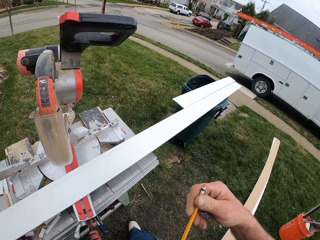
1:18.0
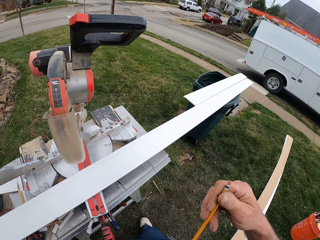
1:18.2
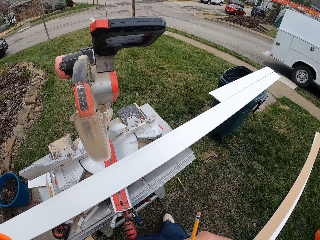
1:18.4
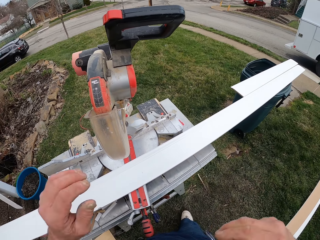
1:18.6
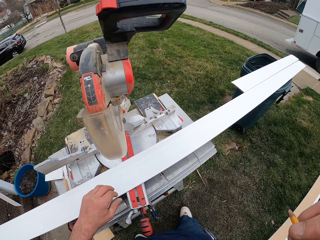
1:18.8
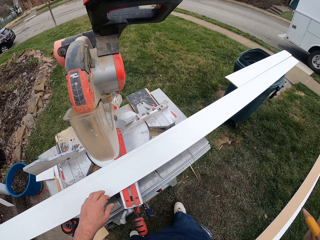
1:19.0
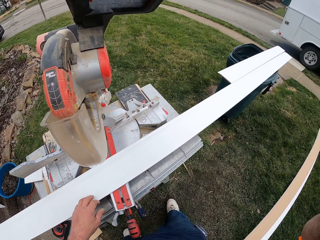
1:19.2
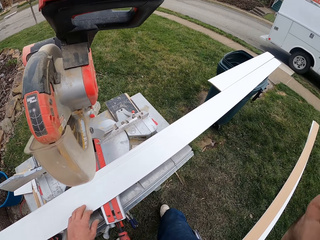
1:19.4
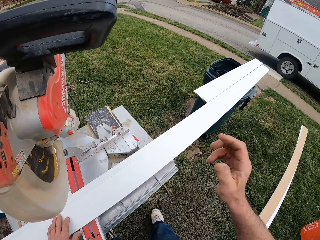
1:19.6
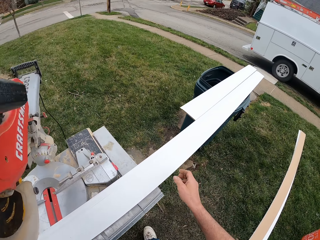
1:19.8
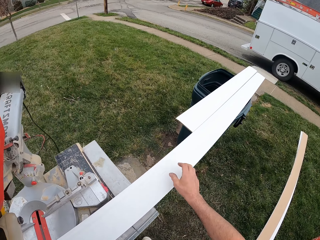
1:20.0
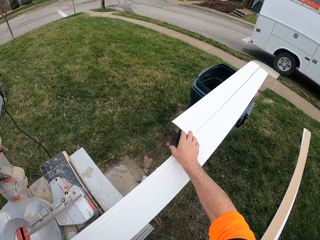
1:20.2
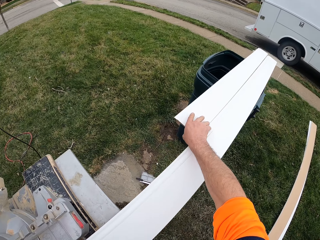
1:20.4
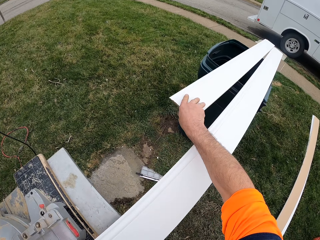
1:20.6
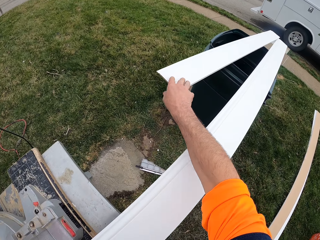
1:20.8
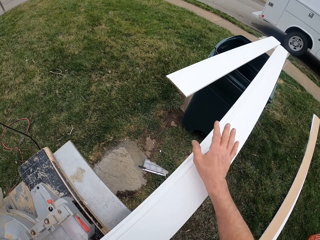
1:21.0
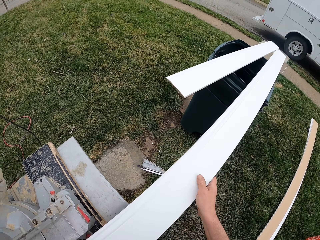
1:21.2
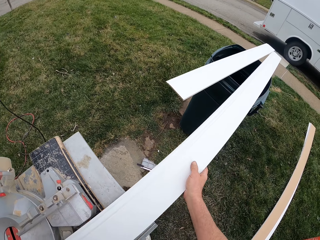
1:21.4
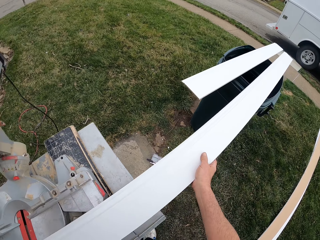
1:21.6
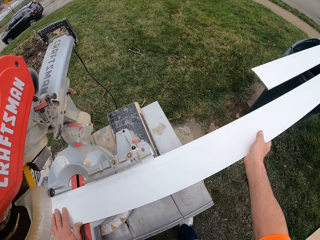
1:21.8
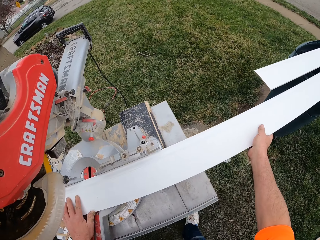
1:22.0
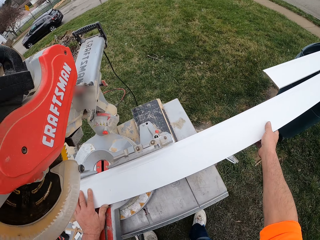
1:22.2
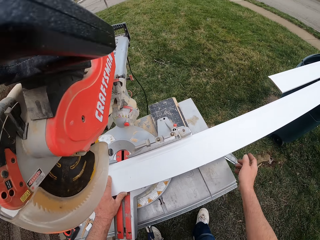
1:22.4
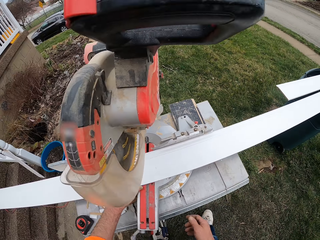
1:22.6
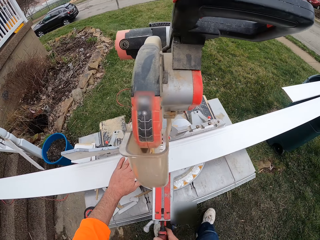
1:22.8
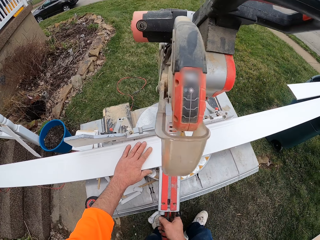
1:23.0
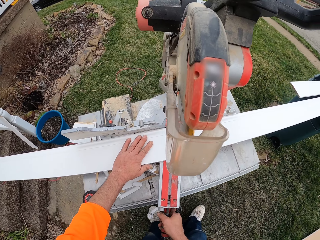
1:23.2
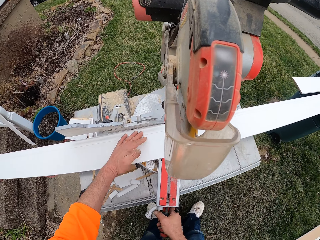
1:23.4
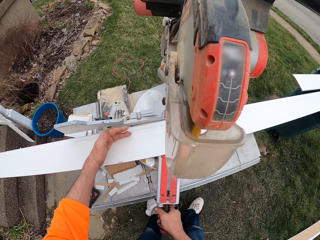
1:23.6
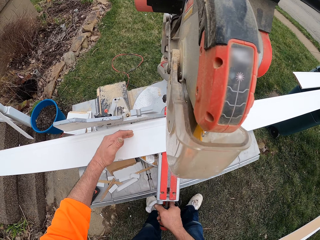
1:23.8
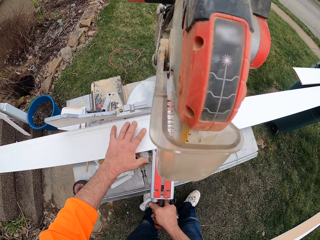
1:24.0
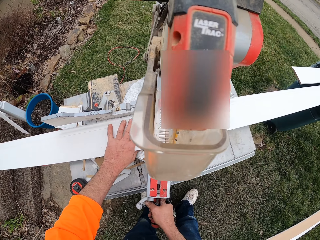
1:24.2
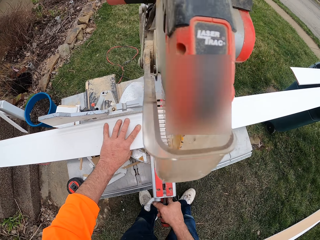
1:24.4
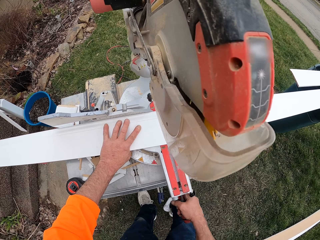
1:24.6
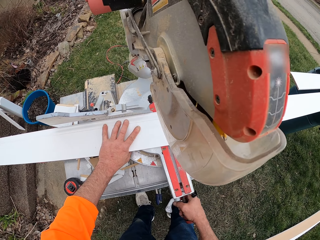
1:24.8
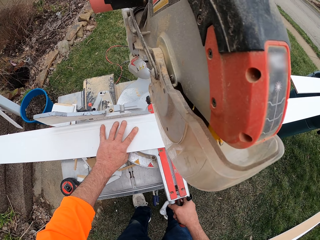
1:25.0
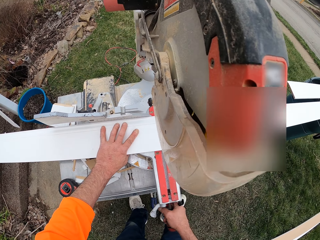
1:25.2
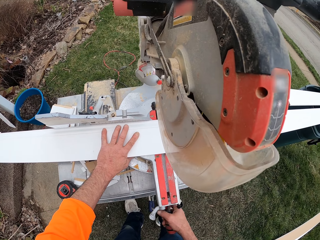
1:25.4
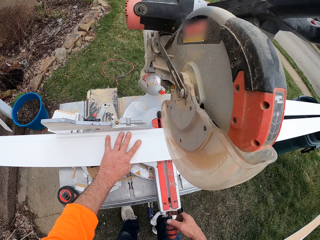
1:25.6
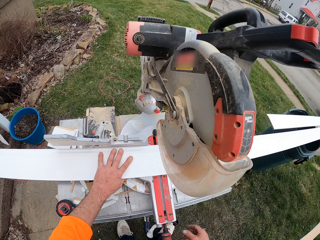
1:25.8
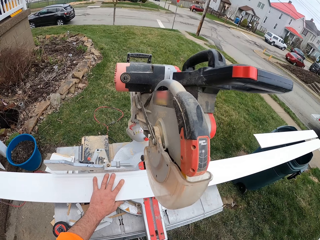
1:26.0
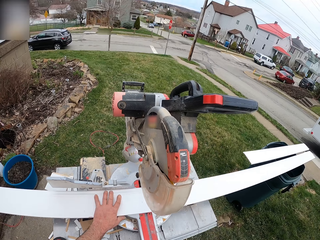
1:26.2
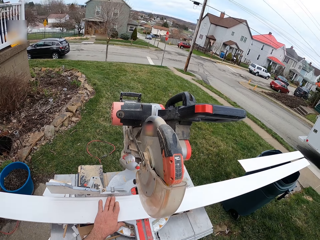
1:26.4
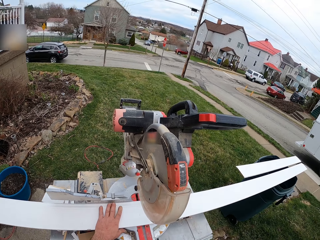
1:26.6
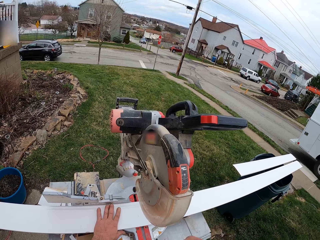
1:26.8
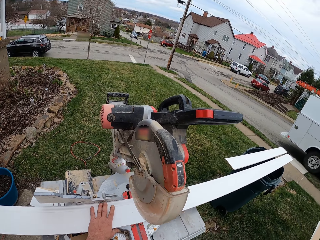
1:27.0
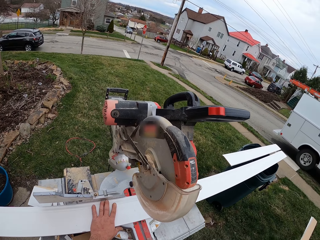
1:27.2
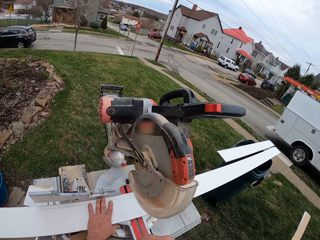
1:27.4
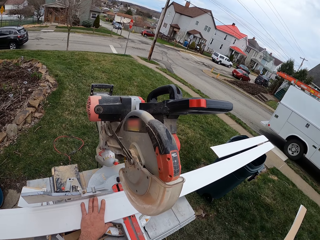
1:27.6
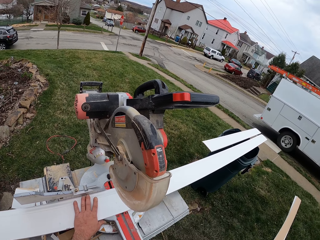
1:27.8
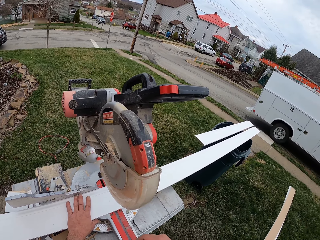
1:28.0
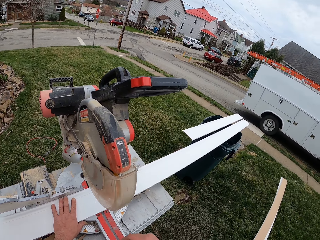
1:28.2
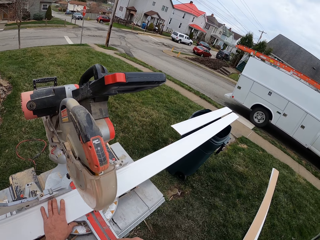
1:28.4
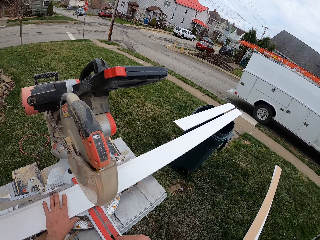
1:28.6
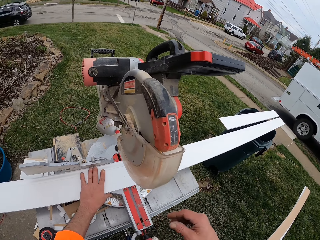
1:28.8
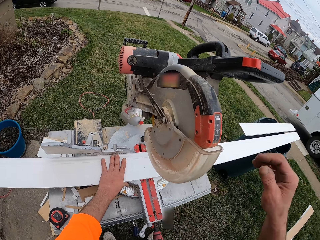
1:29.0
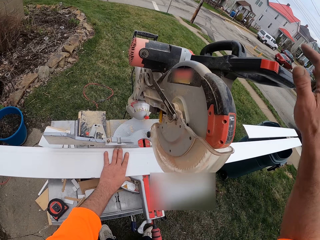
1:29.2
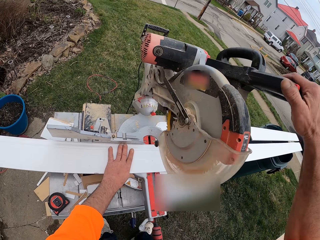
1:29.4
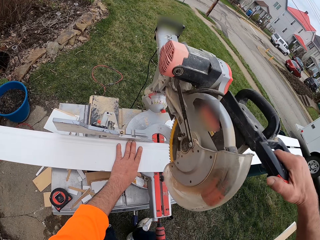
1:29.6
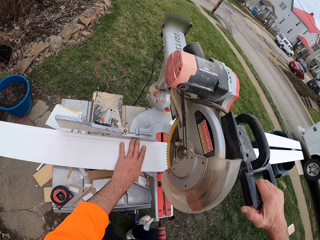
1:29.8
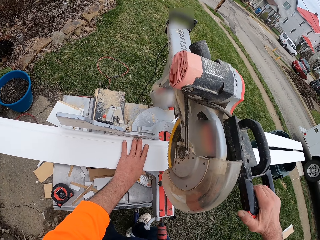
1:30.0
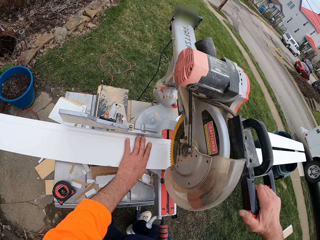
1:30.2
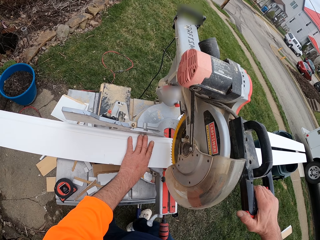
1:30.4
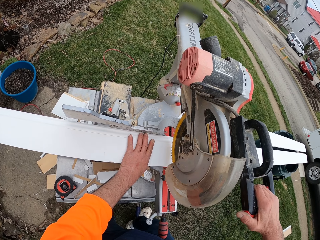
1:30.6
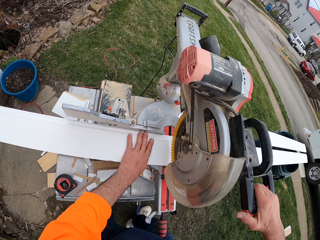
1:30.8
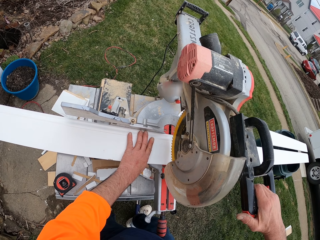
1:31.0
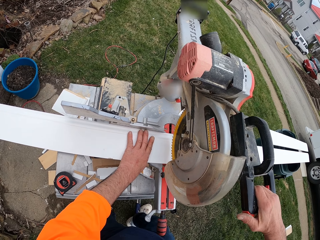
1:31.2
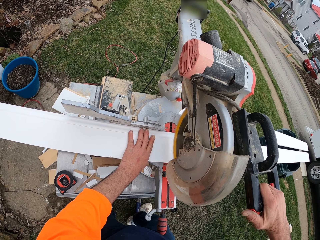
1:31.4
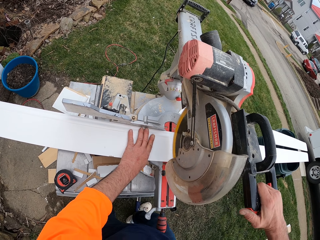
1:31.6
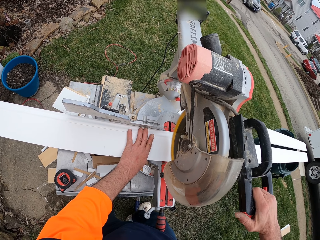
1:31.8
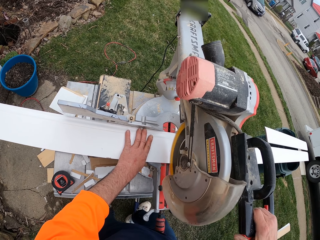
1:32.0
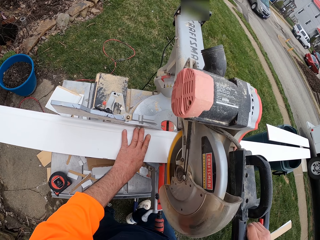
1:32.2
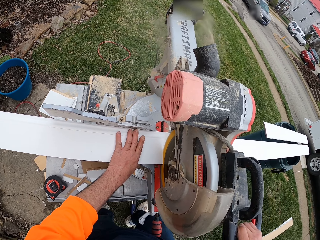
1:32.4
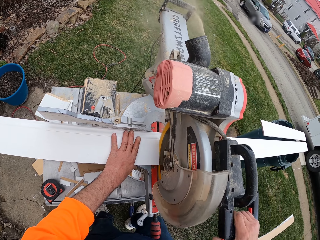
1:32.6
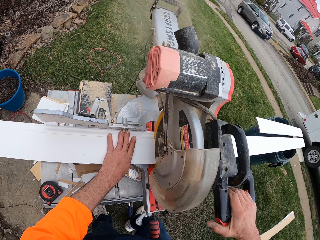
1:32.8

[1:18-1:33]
The camera wearer puts the pencil behind his ear. He moves a second slab of wood on the bin. He picks the wood on the dustbin. He adjusts the first slab of wood. He puts the wood in the wood cutter. He puts the wood cutter with his right hand. He adjusts the cutting machine. He looks forward. He cuts the wood with the wood cutter.

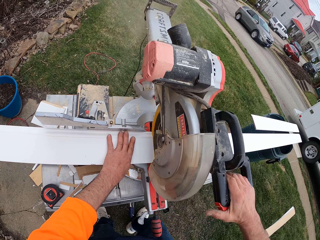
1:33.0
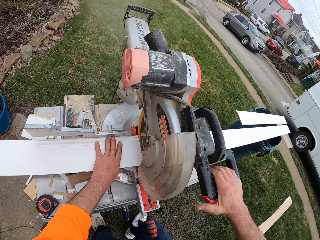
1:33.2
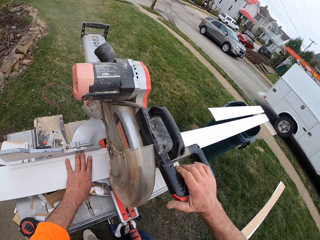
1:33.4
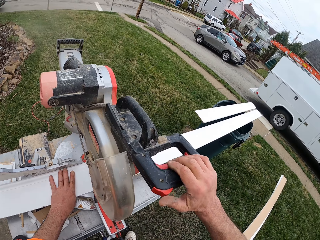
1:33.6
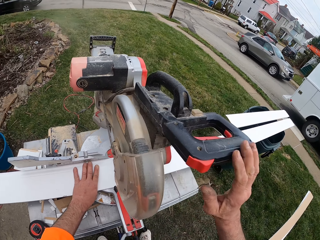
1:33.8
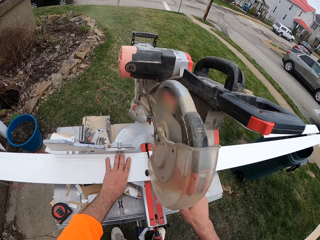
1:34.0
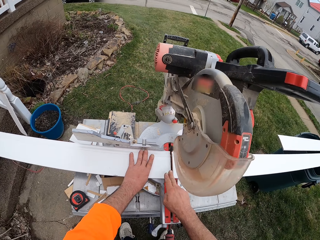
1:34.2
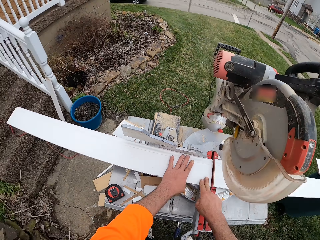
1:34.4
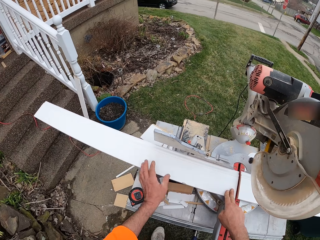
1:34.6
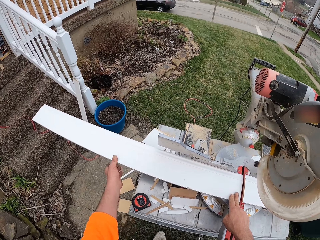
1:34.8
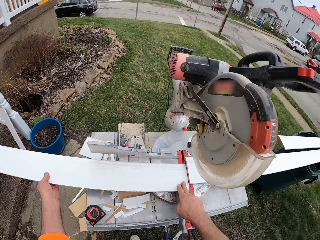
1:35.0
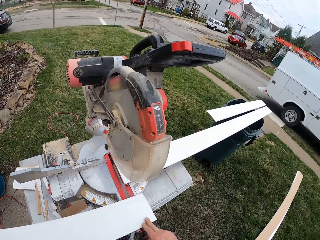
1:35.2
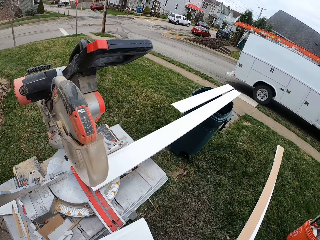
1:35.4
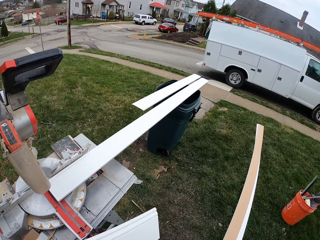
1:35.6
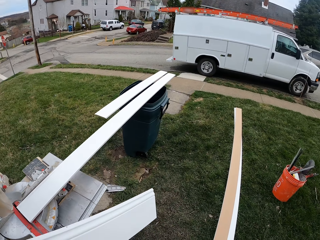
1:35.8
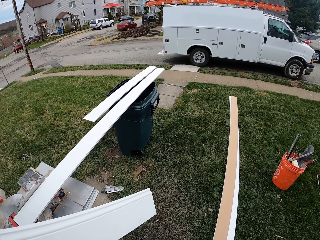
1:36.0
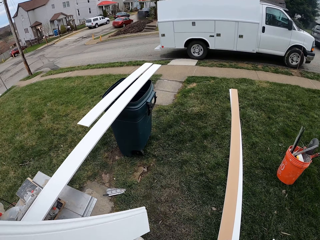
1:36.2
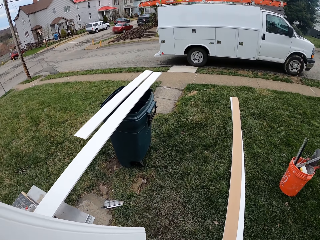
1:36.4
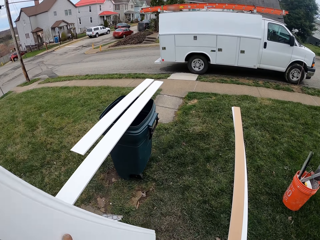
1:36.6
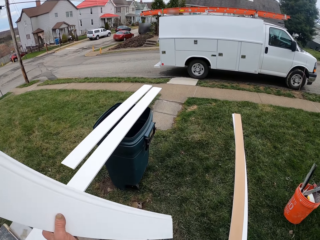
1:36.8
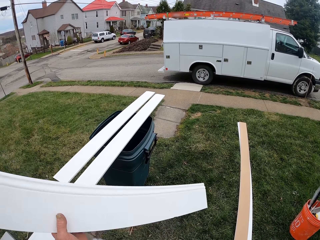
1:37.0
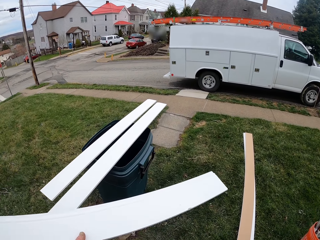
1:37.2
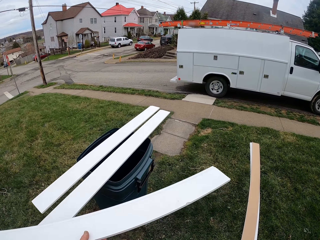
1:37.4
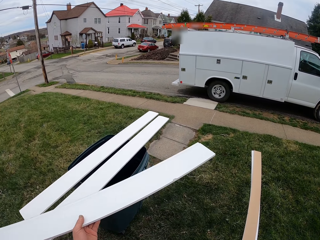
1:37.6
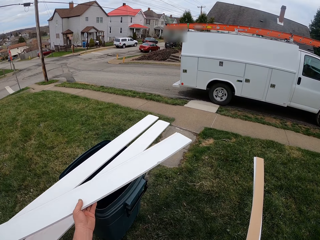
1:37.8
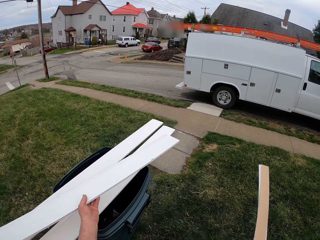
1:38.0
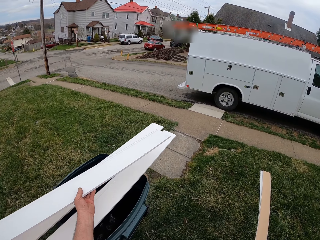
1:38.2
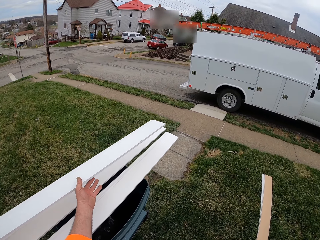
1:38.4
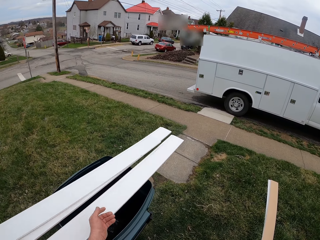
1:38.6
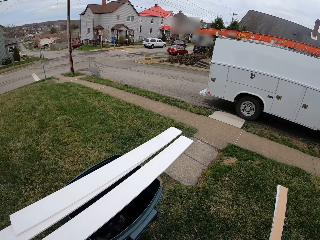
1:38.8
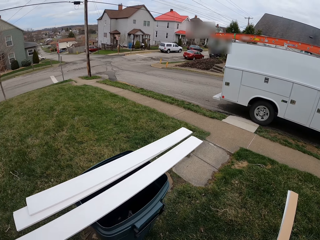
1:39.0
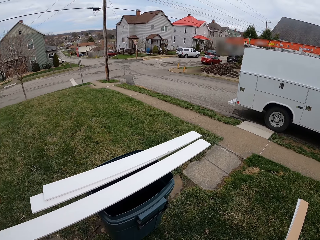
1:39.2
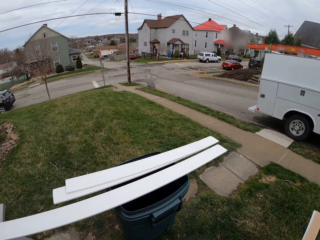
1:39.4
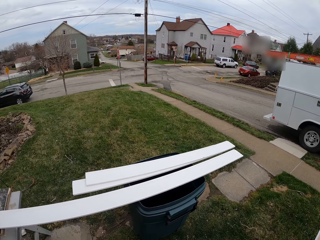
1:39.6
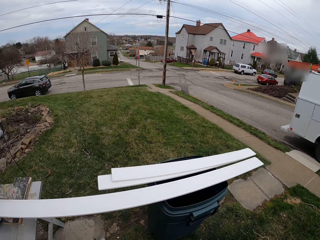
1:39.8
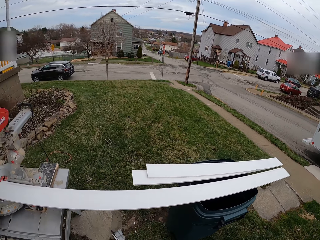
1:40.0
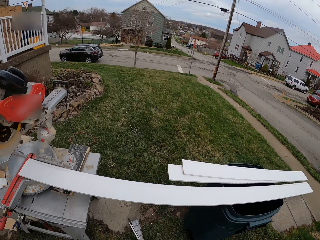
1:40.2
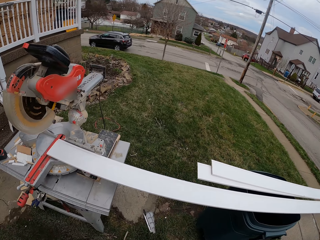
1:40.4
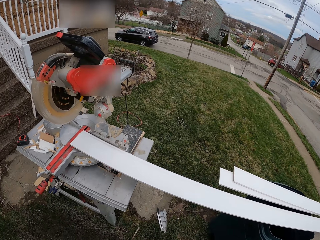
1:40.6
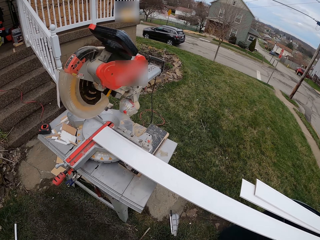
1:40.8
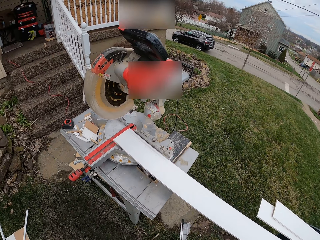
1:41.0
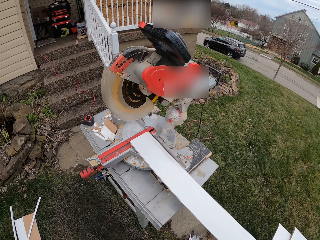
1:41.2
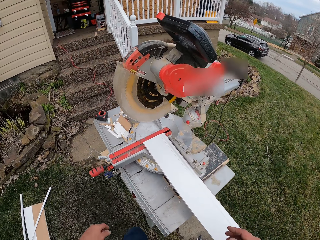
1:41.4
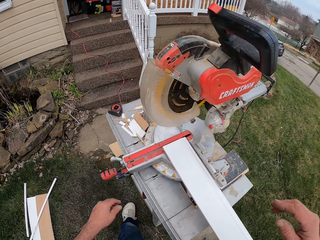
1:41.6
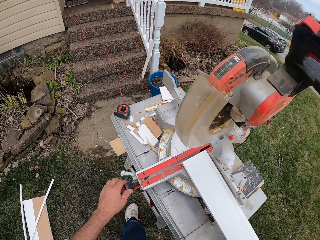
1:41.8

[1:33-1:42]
The camera wearer picks one half of the wood from the cutting machine. They drop the wood on the second slab of wood on the bin. They walk on the ground.
